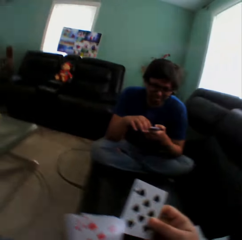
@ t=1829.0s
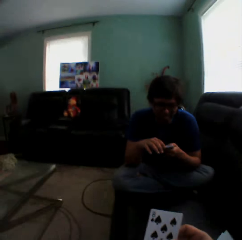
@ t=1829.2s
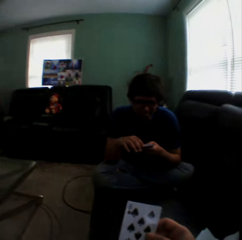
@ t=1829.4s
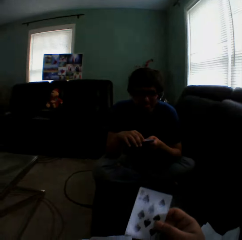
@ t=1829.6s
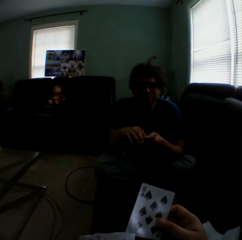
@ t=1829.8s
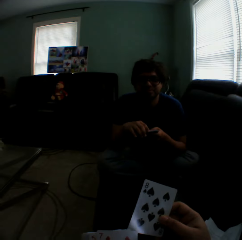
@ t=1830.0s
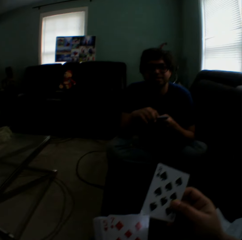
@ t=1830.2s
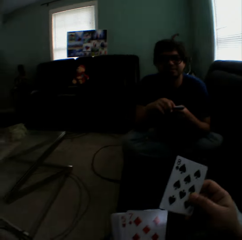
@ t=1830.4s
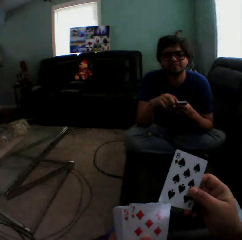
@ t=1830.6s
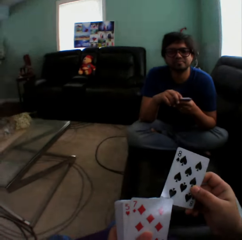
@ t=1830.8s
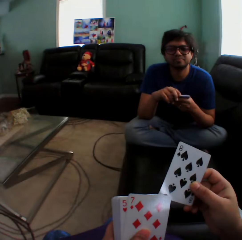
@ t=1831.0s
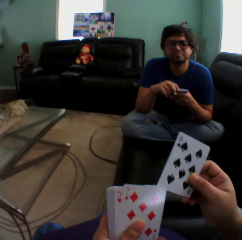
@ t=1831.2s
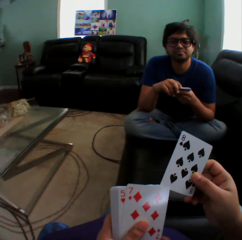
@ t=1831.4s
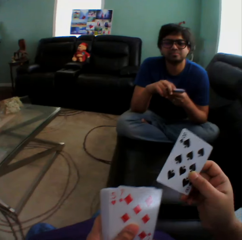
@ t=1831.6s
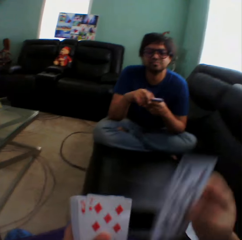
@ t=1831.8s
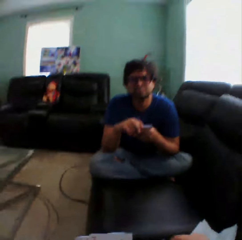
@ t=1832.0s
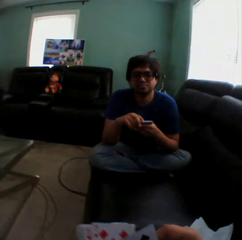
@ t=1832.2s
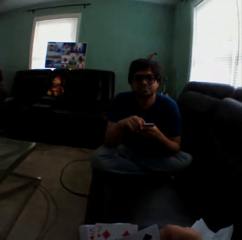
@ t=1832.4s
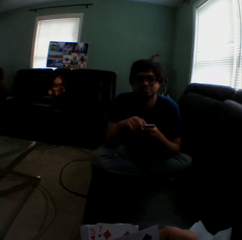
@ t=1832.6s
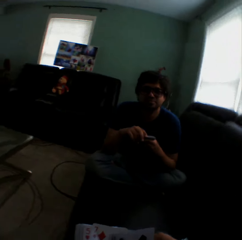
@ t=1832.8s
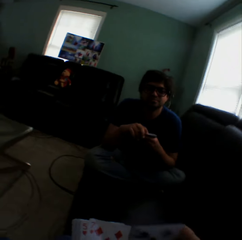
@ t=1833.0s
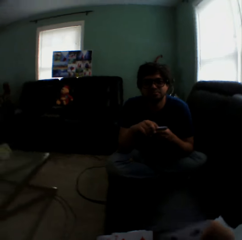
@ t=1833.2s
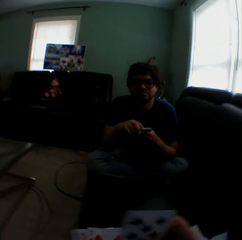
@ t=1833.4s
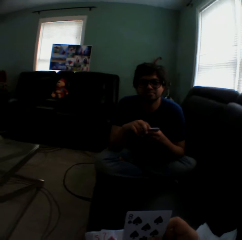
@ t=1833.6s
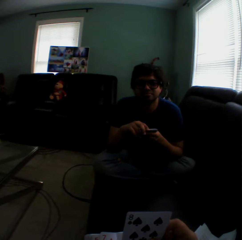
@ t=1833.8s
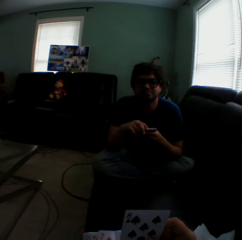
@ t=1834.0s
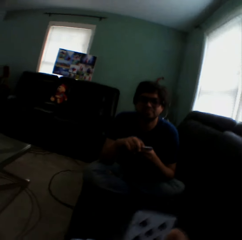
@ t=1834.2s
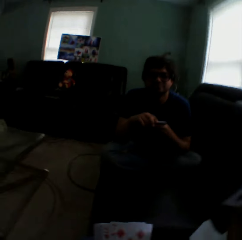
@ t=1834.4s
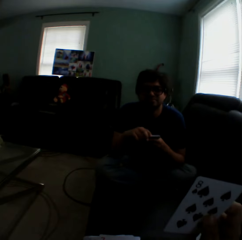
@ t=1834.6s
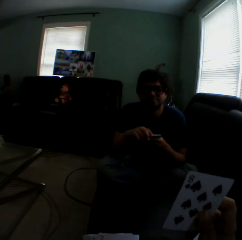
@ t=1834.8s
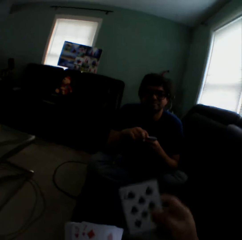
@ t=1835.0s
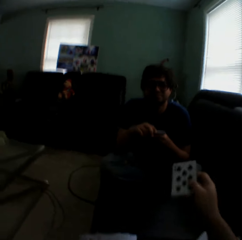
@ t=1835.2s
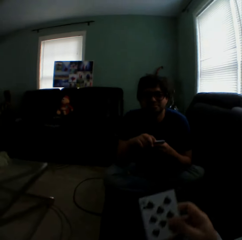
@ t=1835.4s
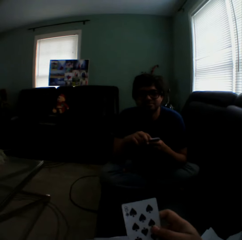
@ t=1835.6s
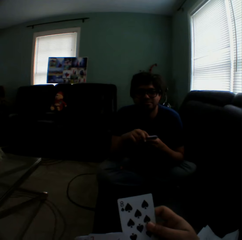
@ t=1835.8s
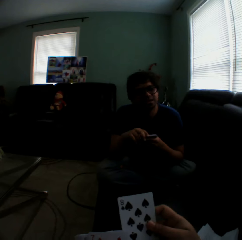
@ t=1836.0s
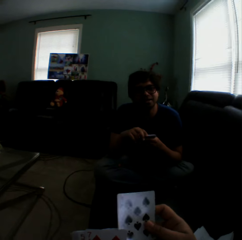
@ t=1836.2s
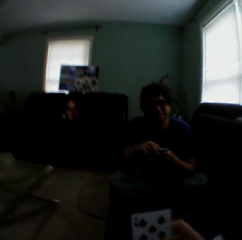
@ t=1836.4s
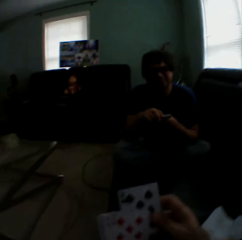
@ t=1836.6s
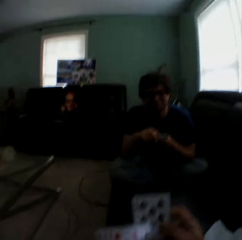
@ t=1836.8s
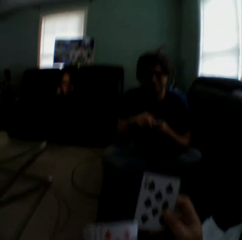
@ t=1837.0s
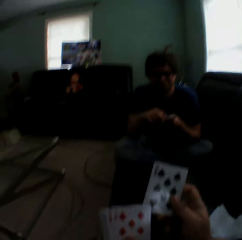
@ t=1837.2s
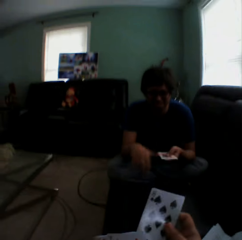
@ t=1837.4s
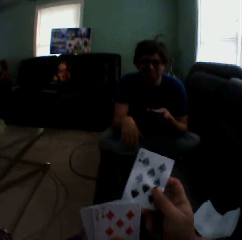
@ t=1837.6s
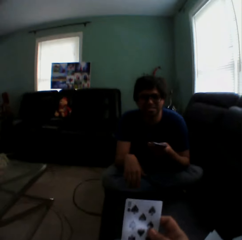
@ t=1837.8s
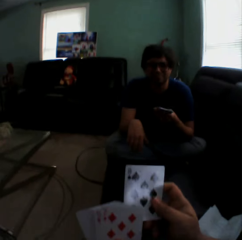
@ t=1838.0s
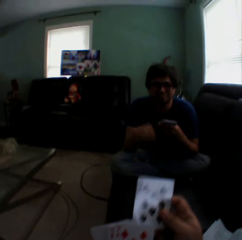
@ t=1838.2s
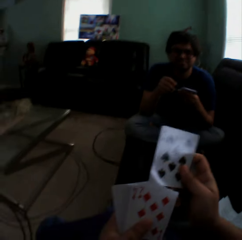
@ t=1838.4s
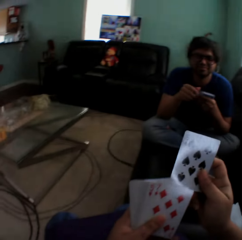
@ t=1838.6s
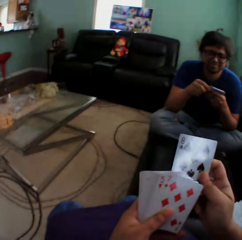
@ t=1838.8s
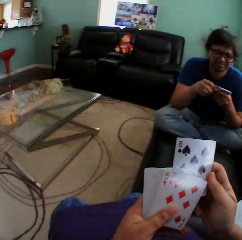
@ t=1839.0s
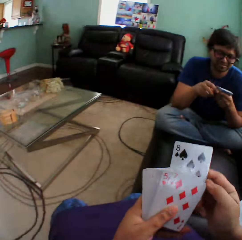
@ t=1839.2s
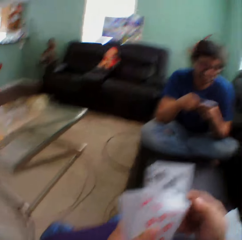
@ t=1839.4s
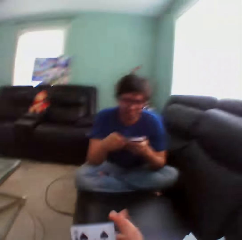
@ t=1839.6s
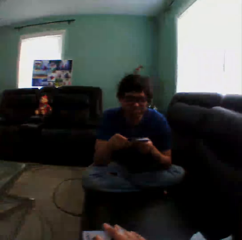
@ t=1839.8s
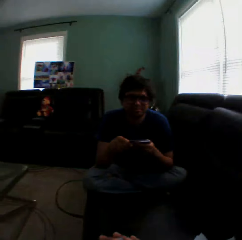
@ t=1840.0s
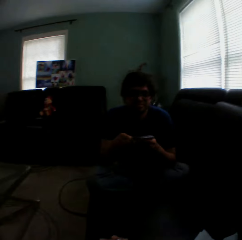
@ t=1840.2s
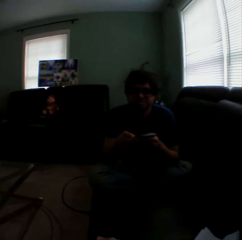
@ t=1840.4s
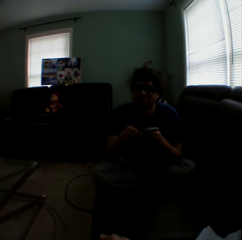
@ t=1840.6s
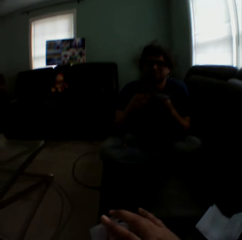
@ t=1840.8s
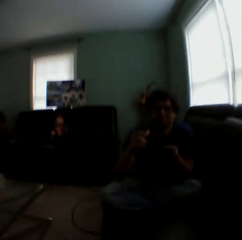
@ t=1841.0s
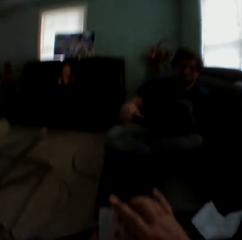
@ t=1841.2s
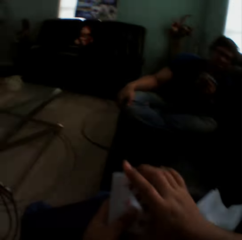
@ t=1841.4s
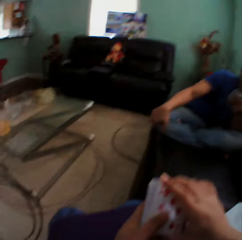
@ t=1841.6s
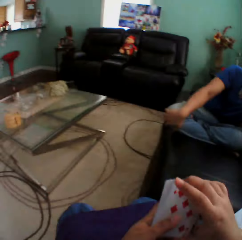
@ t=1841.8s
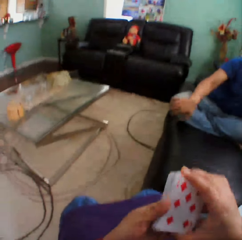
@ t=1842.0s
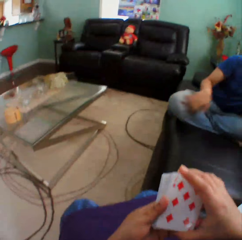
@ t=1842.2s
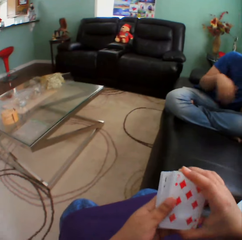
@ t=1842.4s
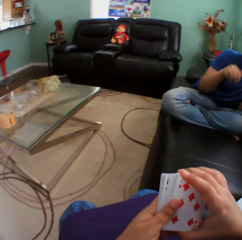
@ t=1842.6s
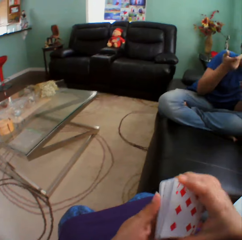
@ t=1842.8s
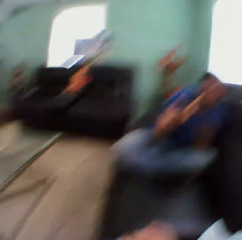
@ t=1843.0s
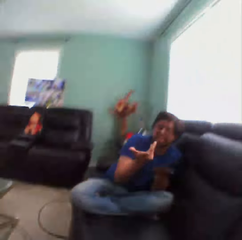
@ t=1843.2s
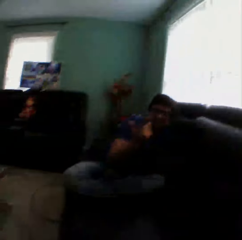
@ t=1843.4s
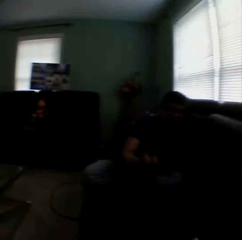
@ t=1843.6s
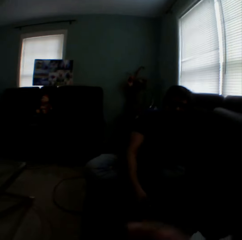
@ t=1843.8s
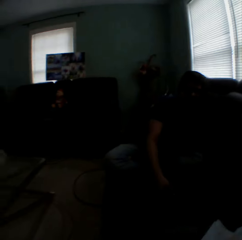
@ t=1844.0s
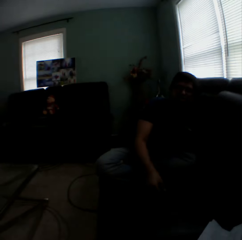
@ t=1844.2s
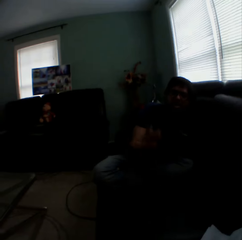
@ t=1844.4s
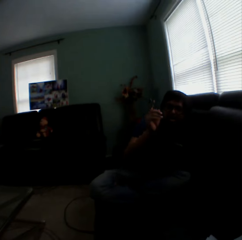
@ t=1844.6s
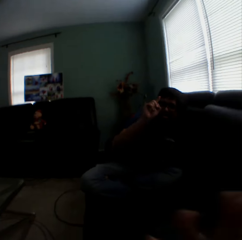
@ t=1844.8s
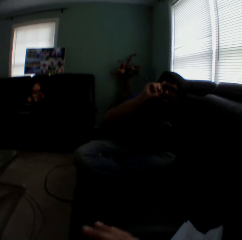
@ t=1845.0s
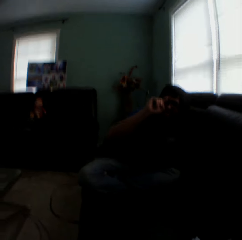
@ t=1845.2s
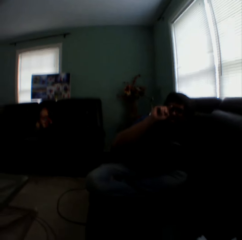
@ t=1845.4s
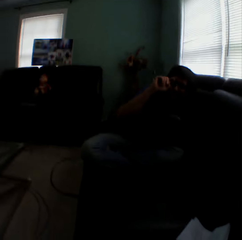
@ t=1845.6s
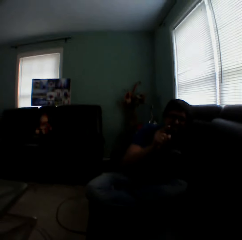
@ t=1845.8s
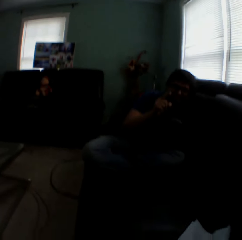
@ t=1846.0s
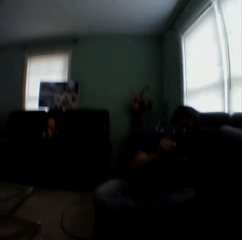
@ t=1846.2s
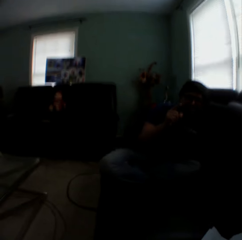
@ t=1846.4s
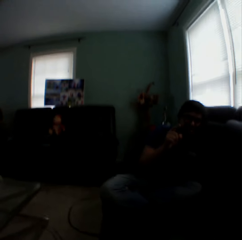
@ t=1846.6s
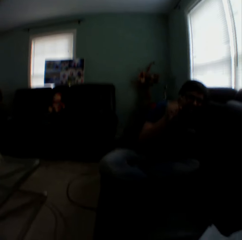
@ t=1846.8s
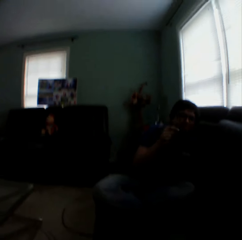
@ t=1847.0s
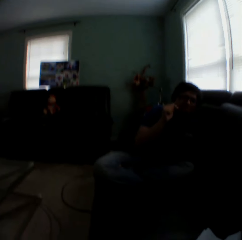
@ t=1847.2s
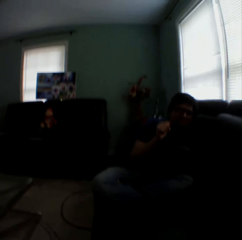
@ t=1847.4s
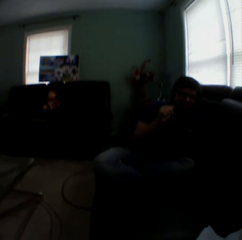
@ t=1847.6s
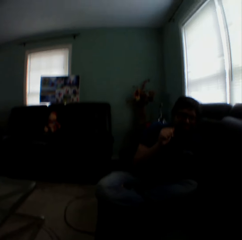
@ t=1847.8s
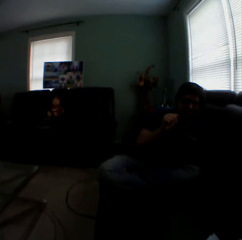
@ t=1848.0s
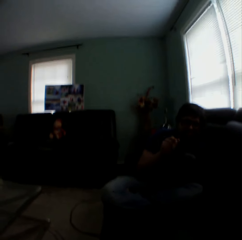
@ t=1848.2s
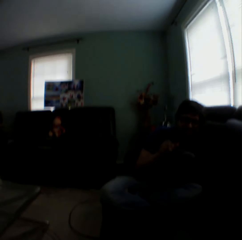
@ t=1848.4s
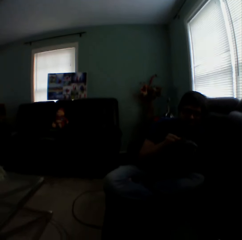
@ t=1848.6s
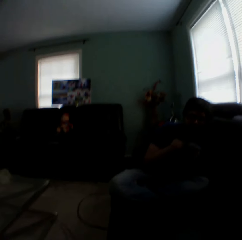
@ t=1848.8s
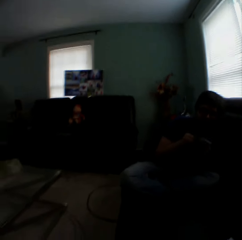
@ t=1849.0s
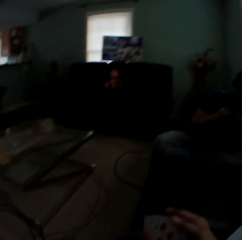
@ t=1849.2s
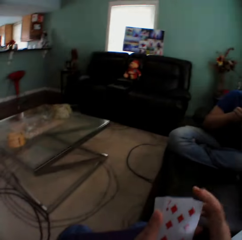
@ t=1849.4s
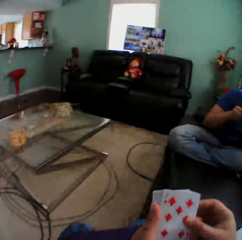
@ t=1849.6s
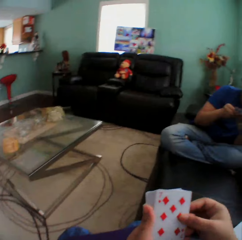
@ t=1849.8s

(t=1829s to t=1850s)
The camera wearer turns to the side. They sway a hand. They hold playing cards. They turn to the side. A man sways a hand. The man holds playing cards. The camera wearer turns to the side. The man touches the knee. The camera wearer holds playing cards. The man lifts a hand. The camera wearer turns to the side. They sway a hand.

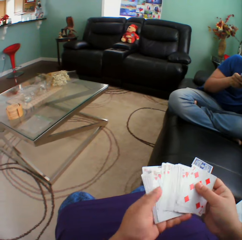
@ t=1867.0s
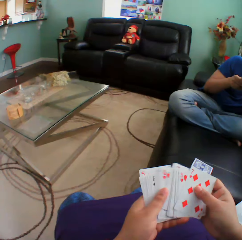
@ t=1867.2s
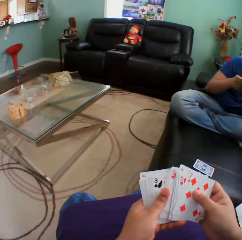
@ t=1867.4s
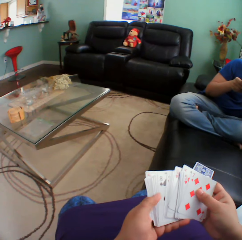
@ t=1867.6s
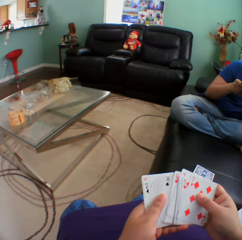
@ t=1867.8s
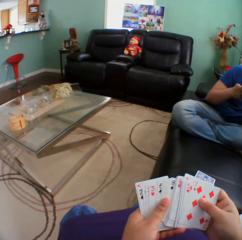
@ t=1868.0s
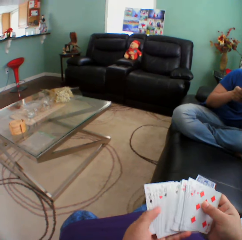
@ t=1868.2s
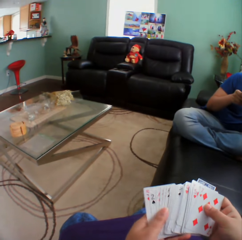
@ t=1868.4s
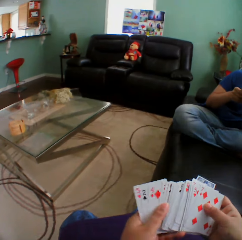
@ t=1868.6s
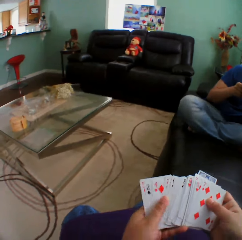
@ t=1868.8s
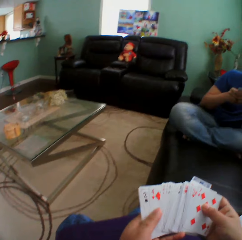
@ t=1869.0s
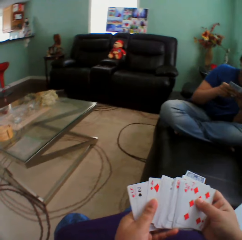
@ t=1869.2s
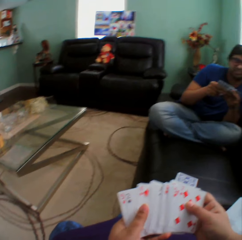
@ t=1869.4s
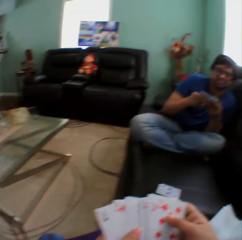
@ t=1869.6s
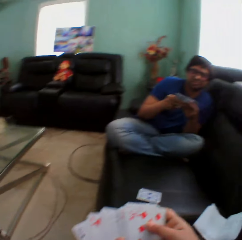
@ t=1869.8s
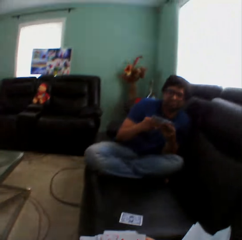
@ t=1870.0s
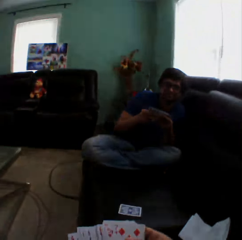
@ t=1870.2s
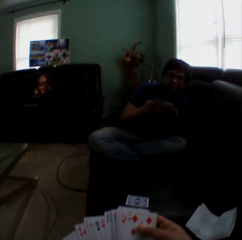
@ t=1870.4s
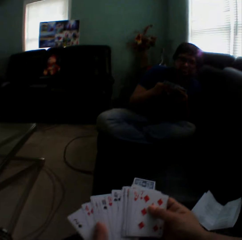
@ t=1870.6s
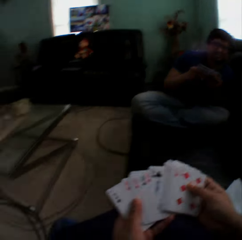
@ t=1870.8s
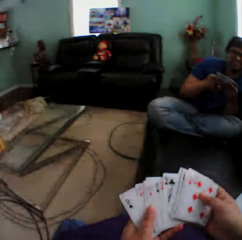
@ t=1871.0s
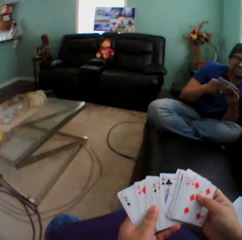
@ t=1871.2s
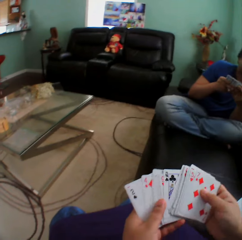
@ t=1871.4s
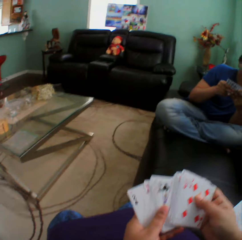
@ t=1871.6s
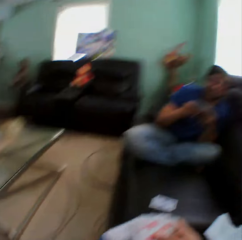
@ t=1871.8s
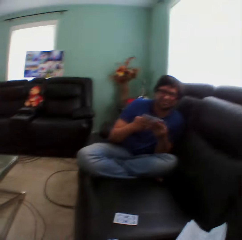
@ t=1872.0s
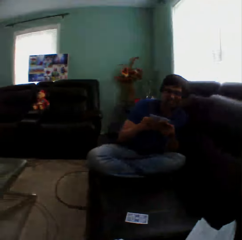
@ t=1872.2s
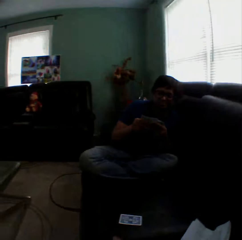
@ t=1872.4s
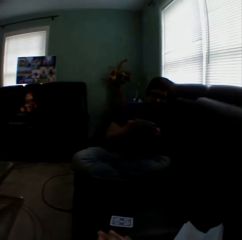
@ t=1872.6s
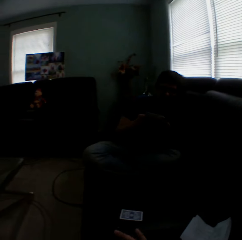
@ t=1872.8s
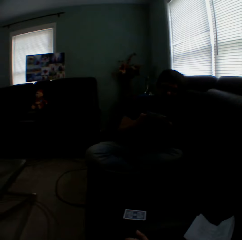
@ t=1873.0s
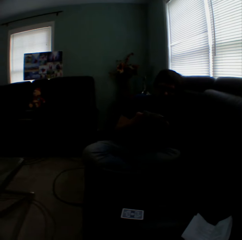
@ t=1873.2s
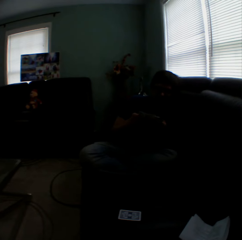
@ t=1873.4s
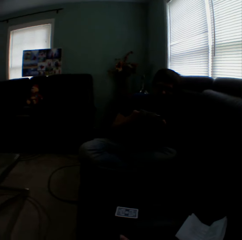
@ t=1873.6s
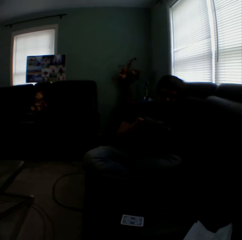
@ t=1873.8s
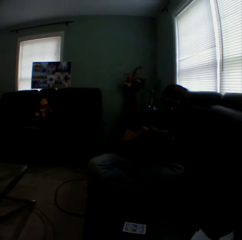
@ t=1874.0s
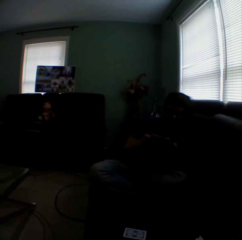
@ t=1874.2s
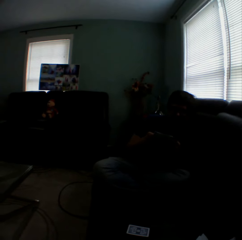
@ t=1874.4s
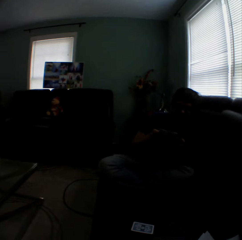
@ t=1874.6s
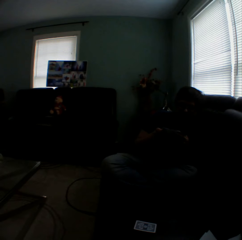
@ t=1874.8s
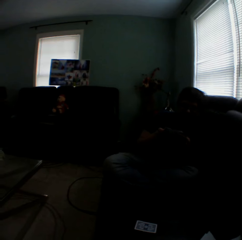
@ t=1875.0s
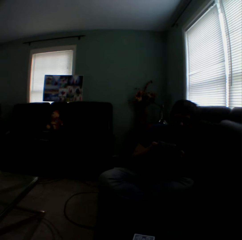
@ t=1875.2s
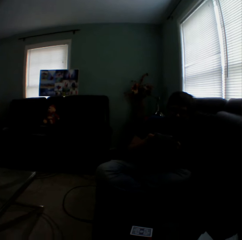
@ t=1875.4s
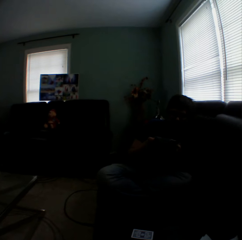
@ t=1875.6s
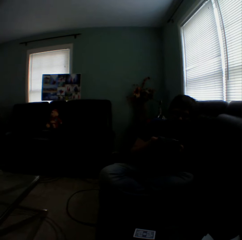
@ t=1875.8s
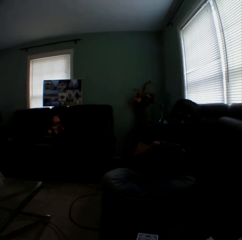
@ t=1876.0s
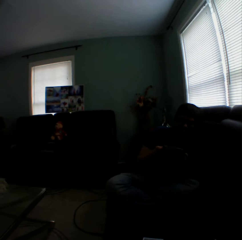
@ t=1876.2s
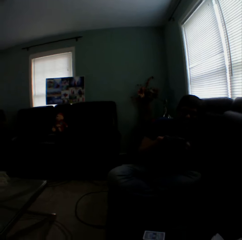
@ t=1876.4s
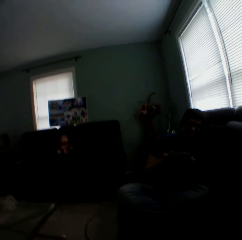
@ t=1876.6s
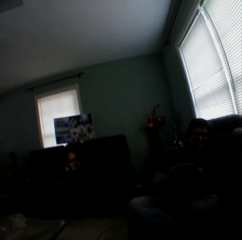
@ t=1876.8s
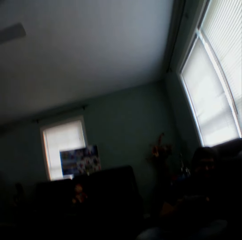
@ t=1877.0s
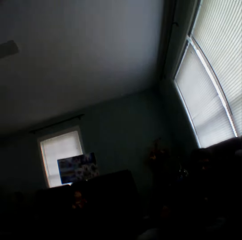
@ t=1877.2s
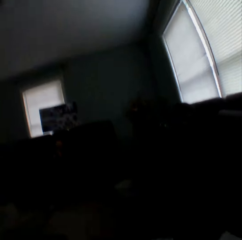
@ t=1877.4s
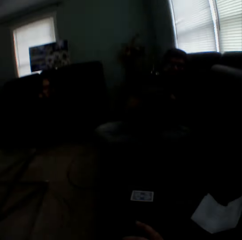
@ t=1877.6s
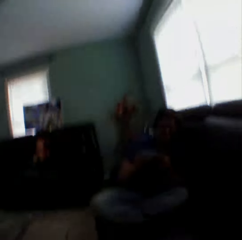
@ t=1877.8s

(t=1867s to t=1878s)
The camera wearer shuffles playing cards. A man holds playing cards. The camera wearer holds playing cards. They turn to the side.
